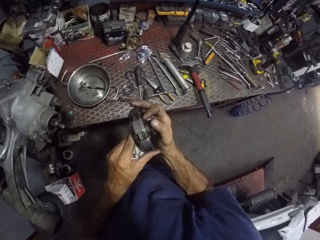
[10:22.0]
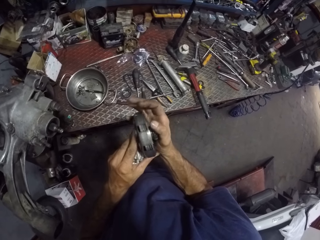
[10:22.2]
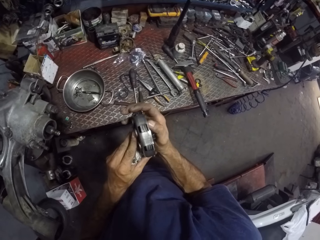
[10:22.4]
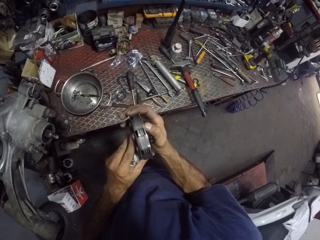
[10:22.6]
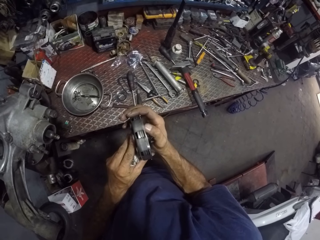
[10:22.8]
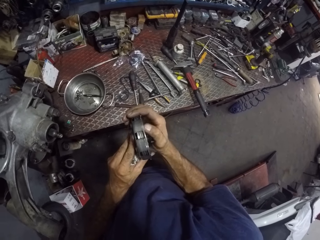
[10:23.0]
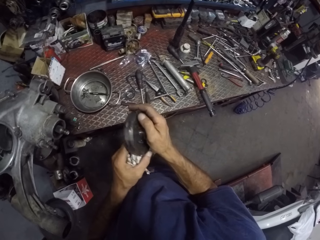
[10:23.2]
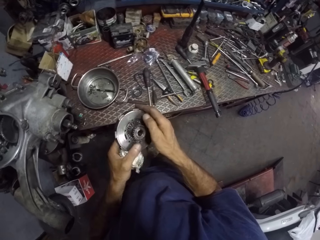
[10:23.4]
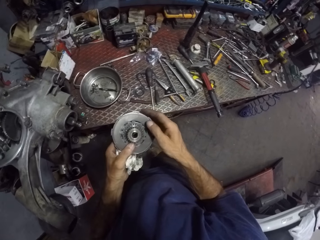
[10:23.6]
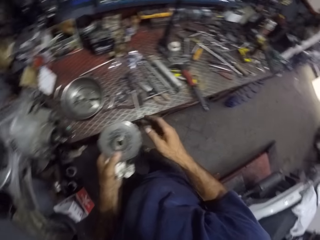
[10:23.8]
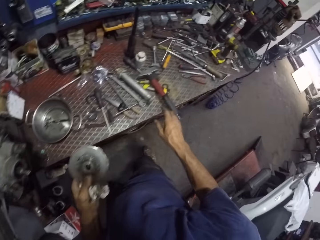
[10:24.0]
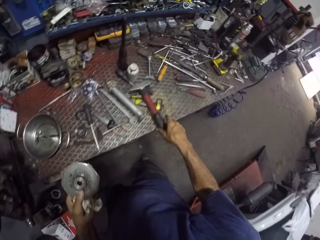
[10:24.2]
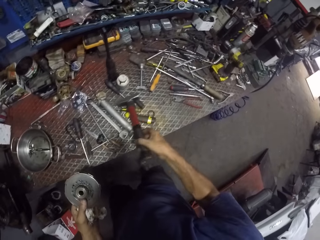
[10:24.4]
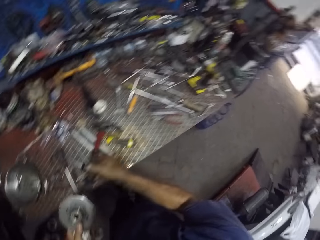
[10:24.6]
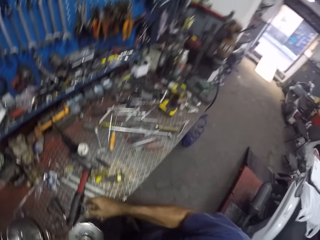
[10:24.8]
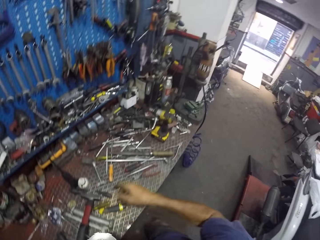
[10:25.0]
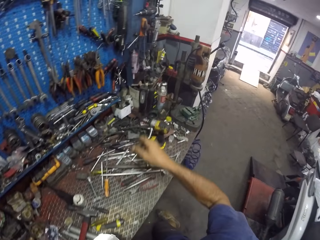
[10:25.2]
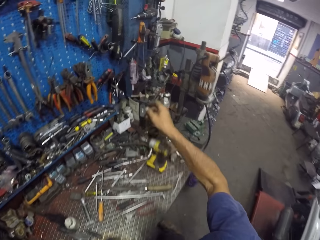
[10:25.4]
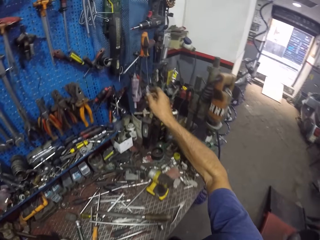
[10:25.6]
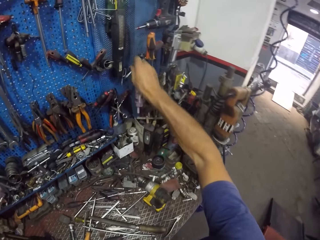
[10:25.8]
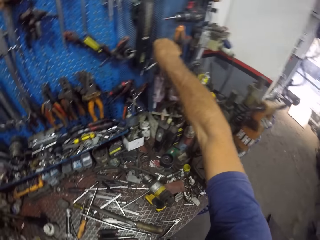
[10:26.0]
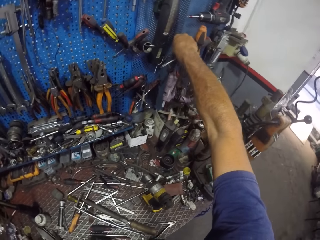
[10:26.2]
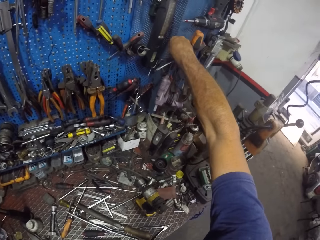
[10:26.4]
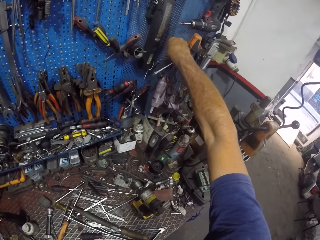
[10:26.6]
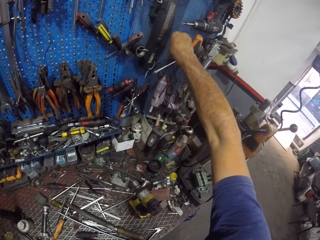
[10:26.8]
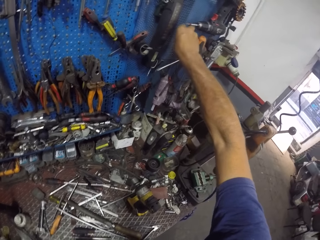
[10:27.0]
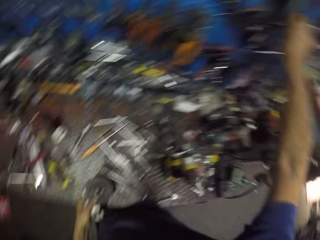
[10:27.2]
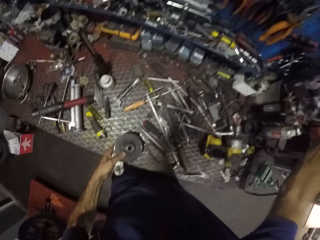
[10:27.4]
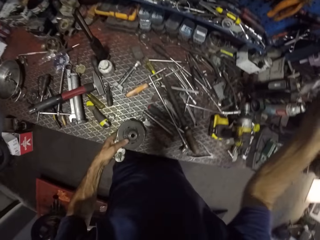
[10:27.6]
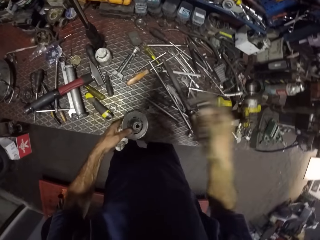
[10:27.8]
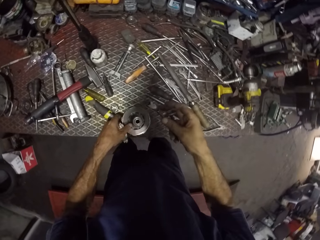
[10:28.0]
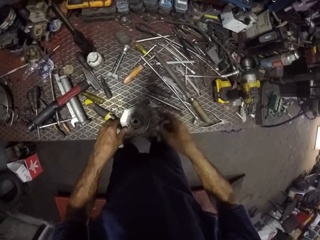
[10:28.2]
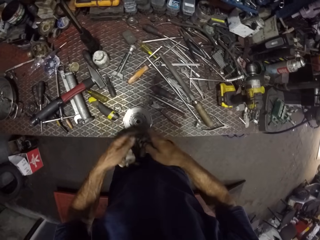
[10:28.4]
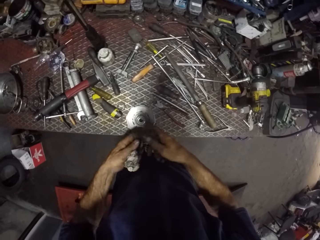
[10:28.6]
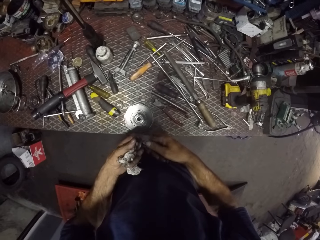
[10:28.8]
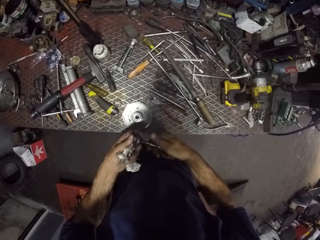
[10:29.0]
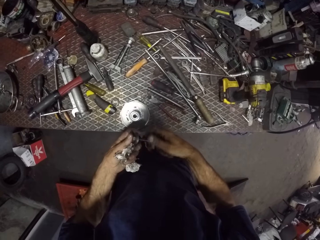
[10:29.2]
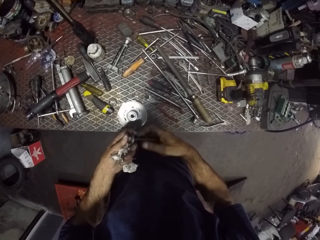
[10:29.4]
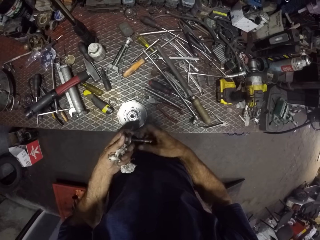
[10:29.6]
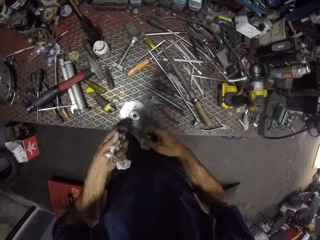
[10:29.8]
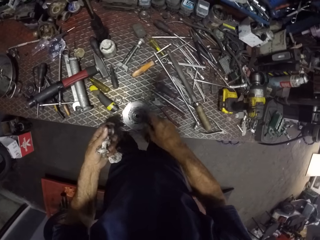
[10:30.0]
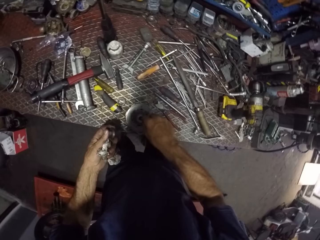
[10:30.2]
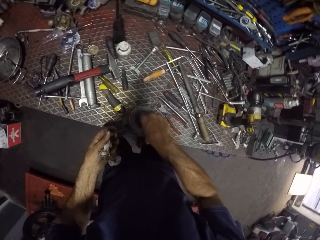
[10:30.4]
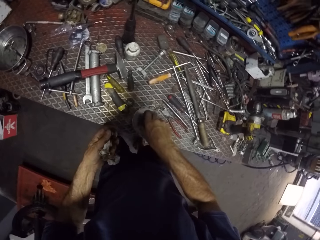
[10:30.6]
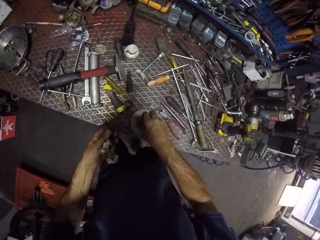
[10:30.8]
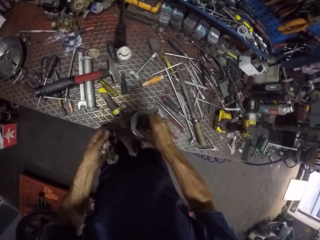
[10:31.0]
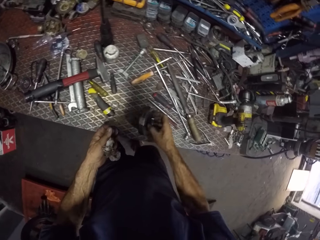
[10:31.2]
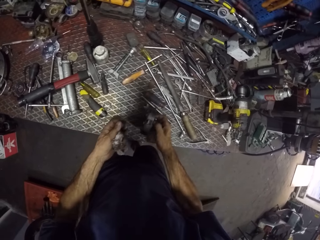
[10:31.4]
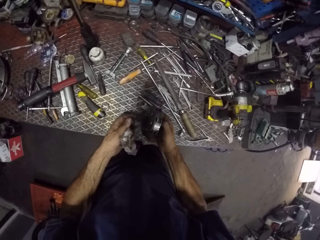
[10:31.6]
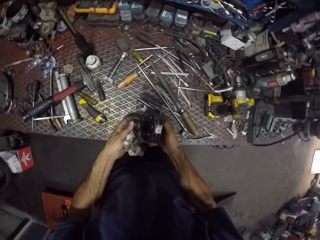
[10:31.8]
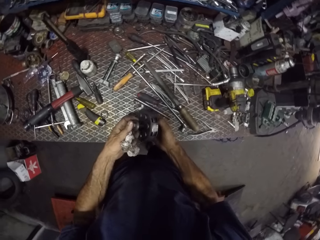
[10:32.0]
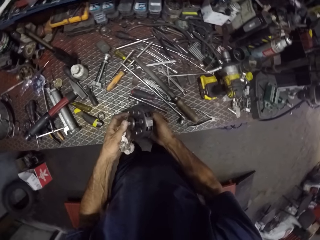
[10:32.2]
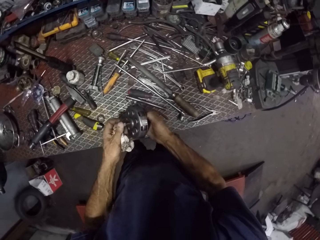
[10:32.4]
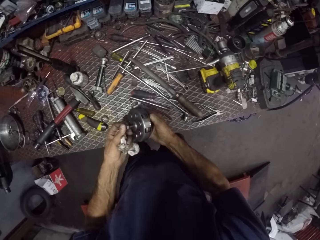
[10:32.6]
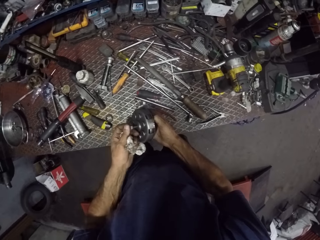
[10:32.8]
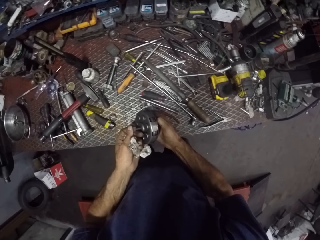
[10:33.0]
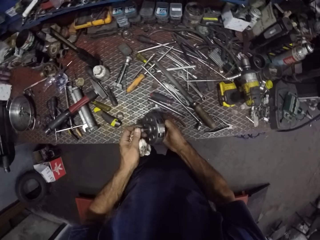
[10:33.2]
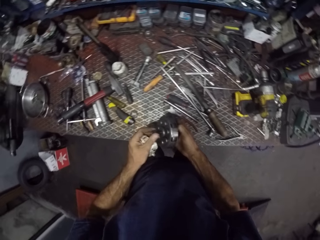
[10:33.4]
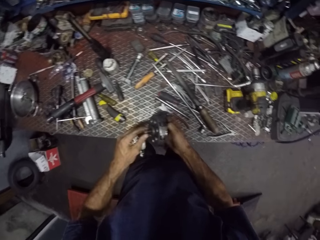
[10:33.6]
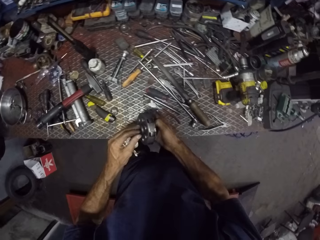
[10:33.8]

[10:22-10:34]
The camera wearer moves the hammer on the table with his right hand. He picks a bolt from a tool shelf with his right hand. He stretches his hand on the display. He places the clutch on the table with his left hand. He screws the bolt with both hands. He adjusts the bolt. He puts the bolt in the clutch plate disc. He screws the bolt into the clutch with his right hand. He turns the gear cover upright with his right hand. He picks a clutch plate. He screws the nut into the clutch with his right hand.

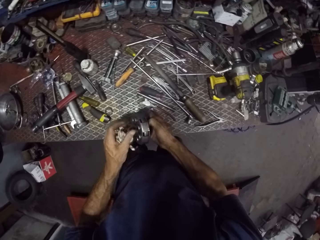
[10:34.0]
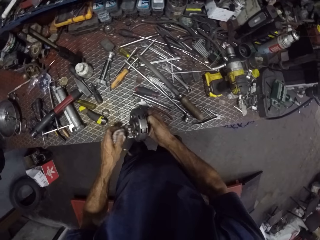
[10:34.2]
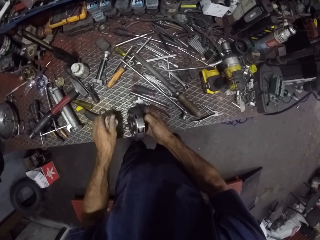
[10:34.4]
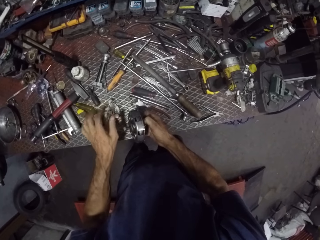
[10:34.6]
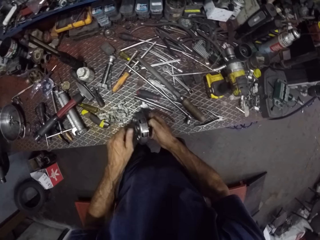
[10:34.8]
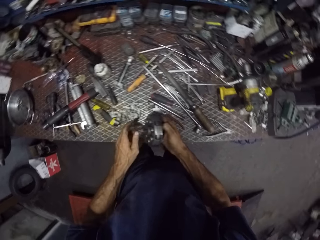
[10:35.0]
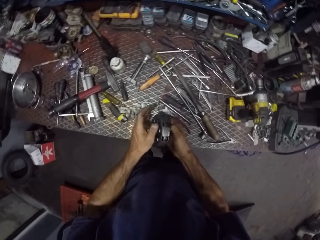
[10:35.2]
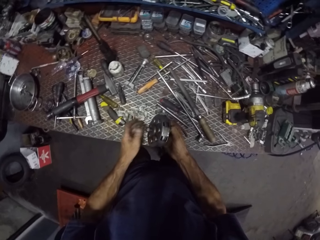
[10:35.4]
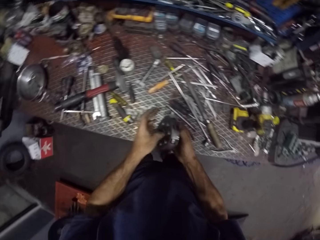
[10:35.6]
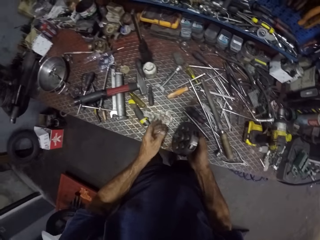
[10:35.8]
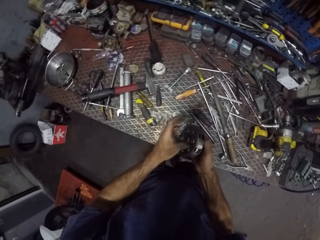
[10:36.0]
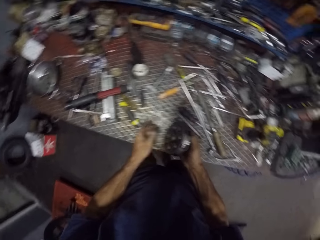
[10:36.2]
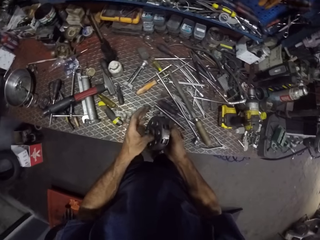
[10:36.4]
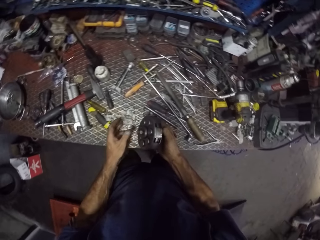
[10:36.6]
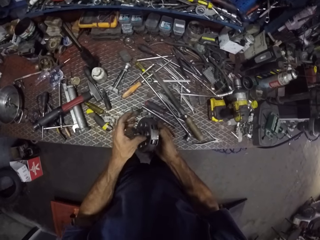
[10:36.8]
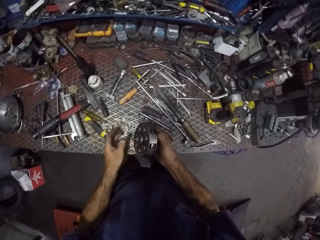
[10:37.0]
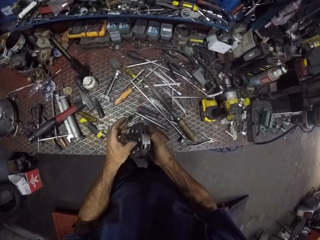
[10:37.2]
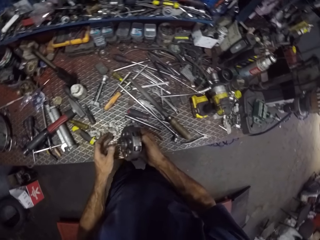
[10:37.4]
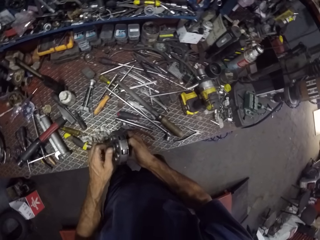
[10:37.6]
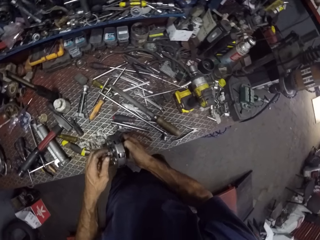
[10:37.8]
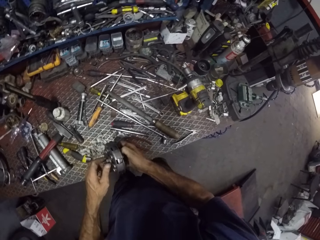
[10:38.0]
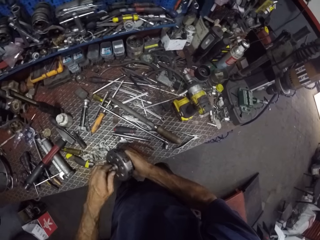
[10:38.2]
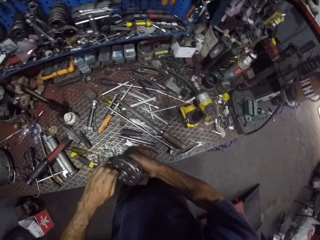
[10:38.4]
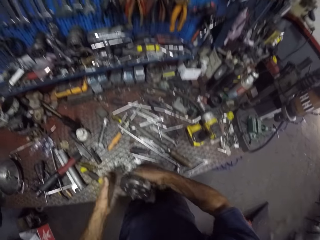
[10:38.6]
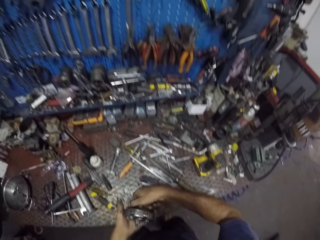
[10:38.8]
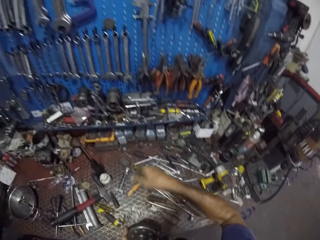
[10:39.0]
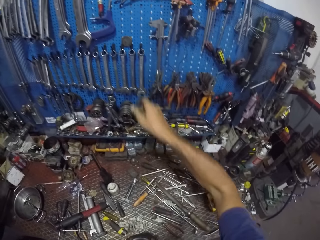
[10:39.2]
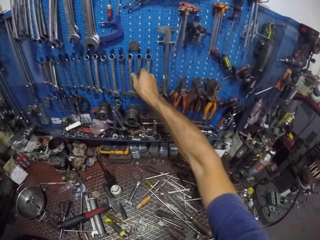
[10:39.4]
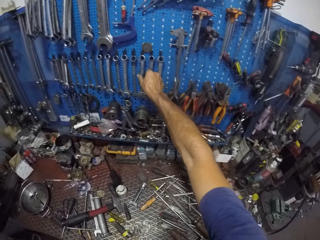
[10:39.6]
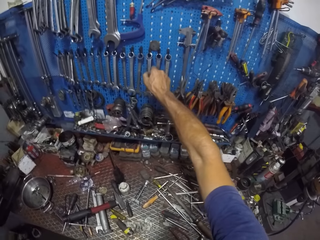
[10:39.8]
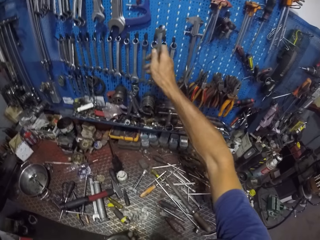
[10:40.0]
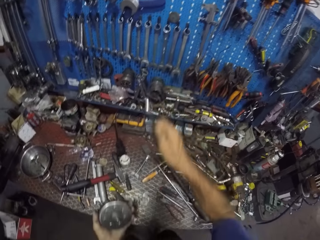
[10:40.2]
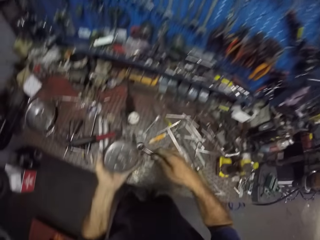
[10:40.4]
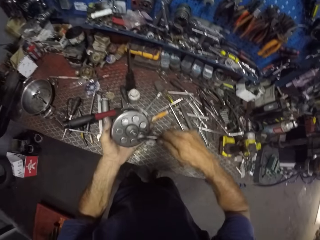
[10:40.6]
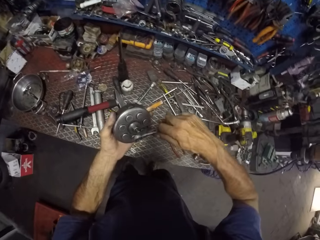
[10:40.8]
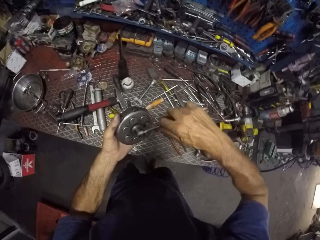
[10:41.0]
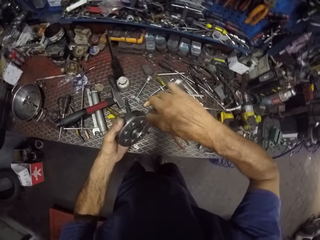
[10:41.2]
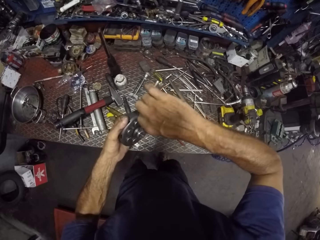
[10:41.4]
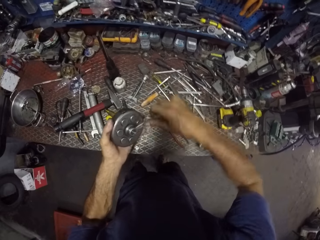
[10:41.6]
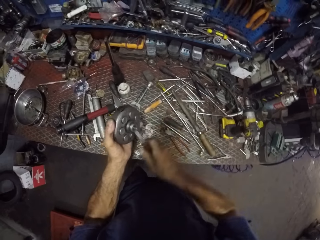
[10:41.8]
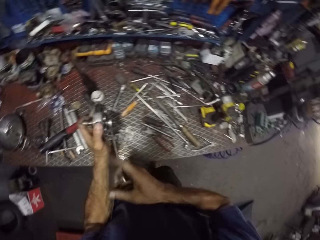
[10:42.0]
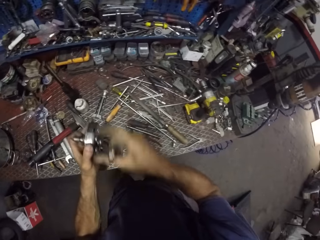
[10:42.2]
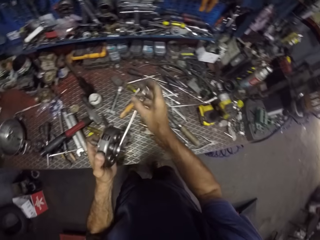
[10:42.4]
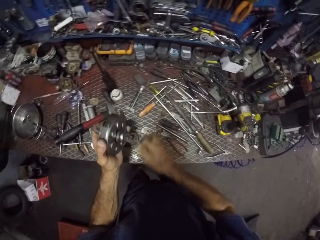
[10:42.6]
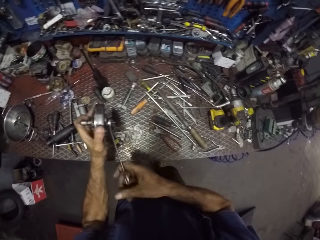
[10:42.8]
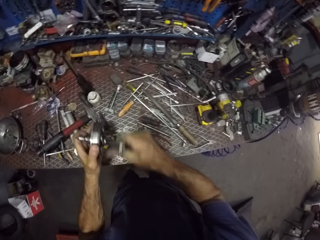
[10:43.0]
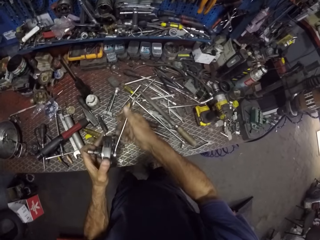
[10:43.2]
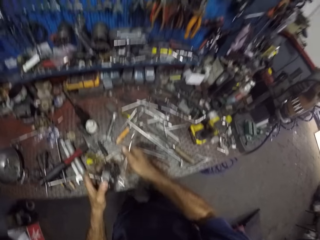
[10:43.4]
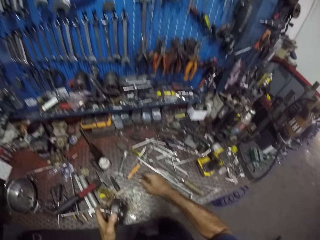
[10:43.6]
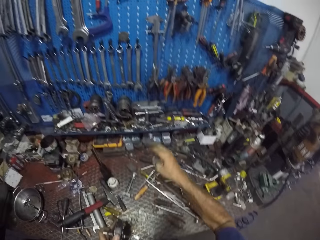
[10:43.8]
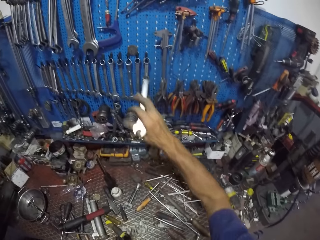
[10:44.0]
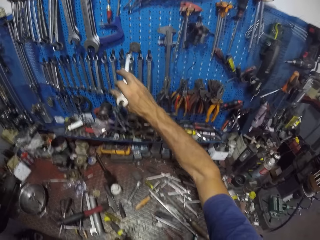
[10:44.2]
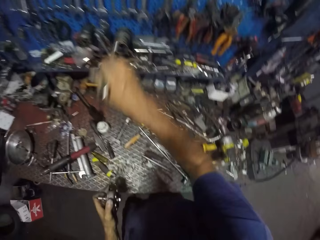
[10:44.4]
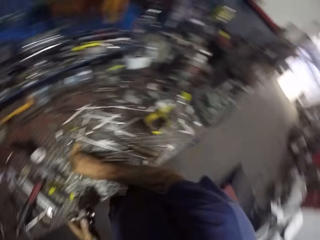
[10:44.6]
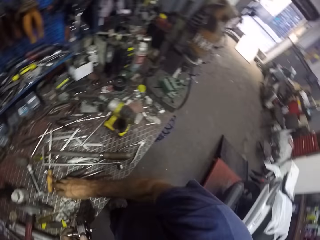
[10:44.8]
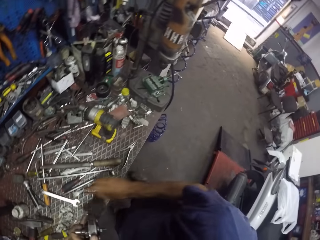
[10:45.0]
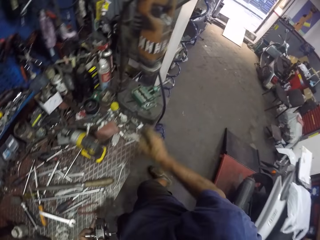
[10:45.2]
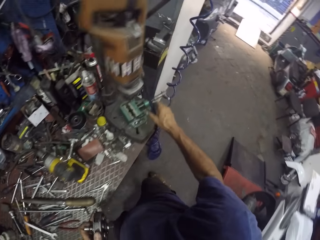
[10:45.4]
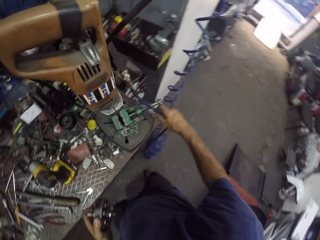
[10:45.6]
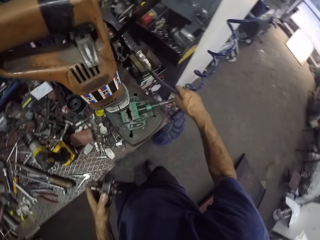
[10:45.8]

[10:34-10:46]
The camera wearer fits the bolt in the clutch plate disc. He drops the tissue on the table with his right hand. He tightens the bolt on the clutch plate disc. He moves the clutch from his right hand to his left hand. He picks a spanner from a tool shelf with his right hand. He screws the bolt on the clutch with the spanner in his right hand. He drops the spanner on the table with his right hand.
